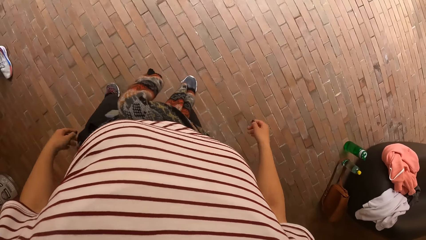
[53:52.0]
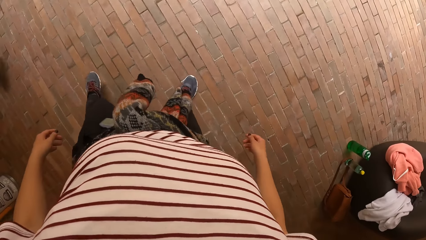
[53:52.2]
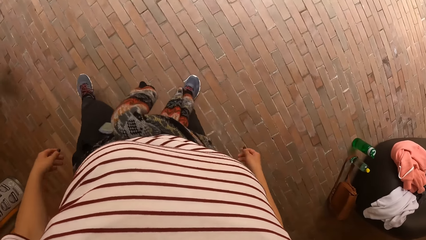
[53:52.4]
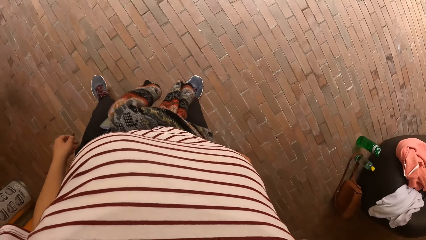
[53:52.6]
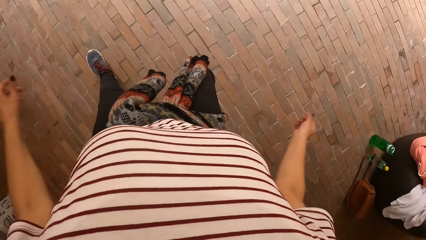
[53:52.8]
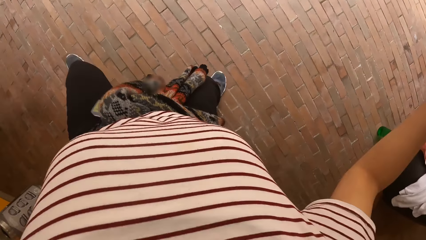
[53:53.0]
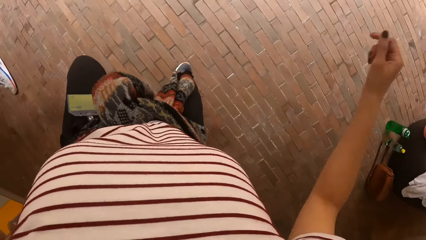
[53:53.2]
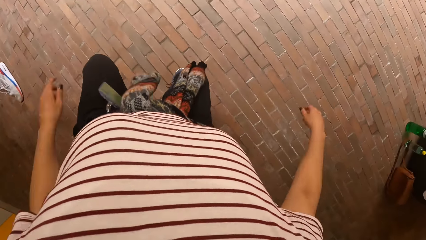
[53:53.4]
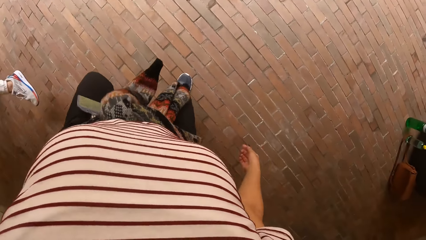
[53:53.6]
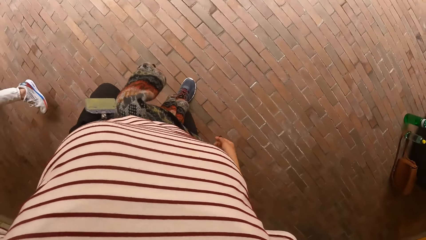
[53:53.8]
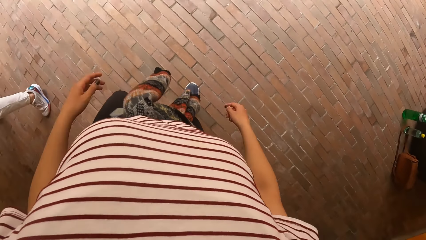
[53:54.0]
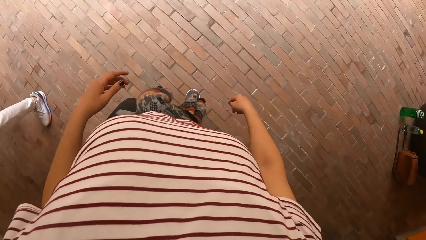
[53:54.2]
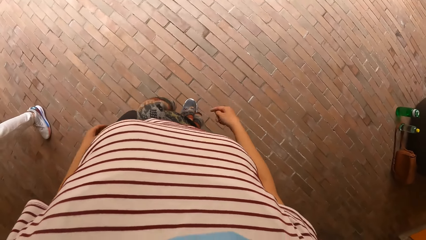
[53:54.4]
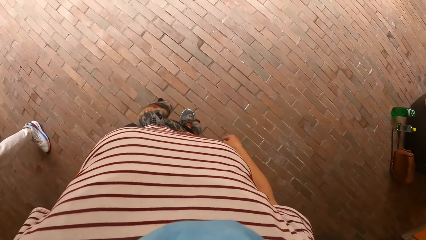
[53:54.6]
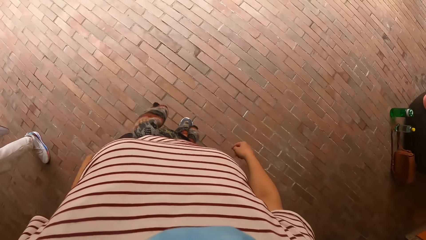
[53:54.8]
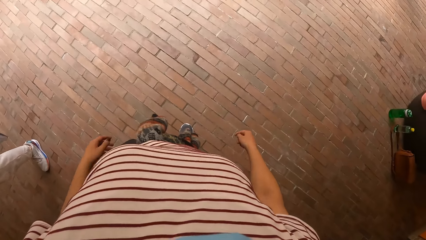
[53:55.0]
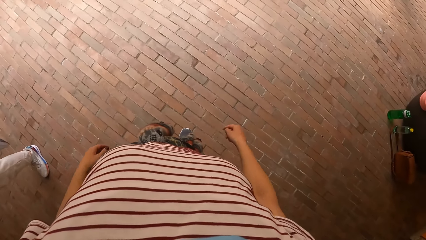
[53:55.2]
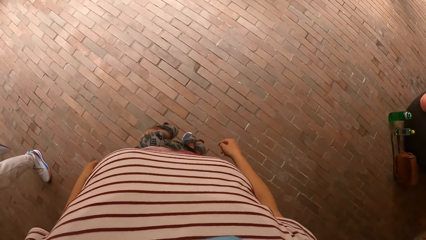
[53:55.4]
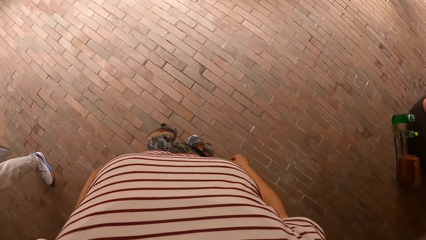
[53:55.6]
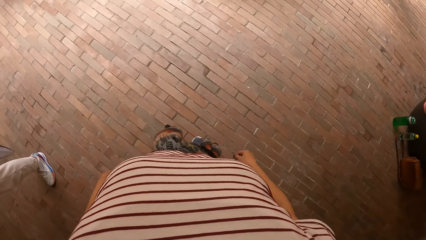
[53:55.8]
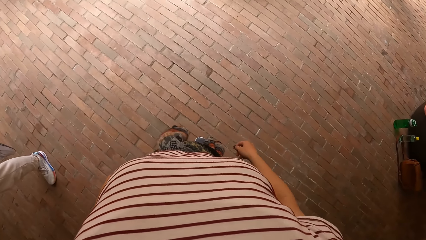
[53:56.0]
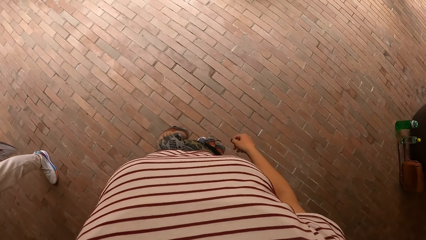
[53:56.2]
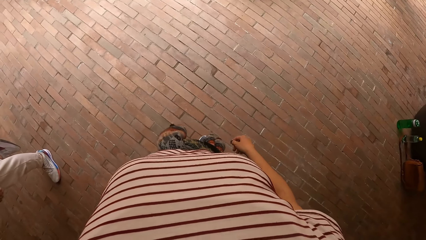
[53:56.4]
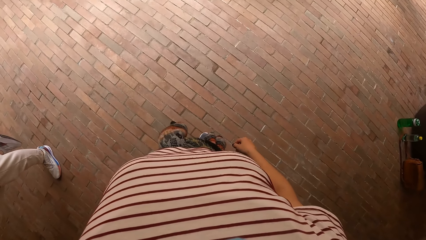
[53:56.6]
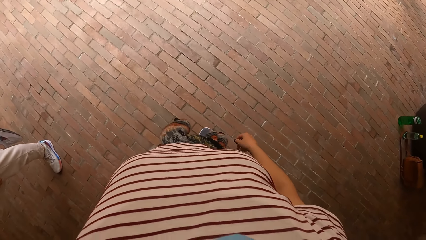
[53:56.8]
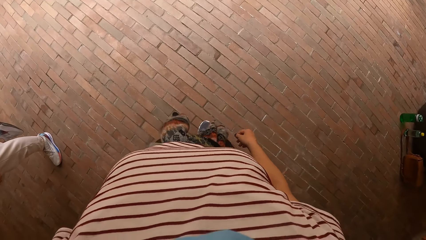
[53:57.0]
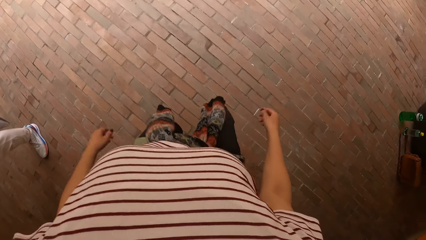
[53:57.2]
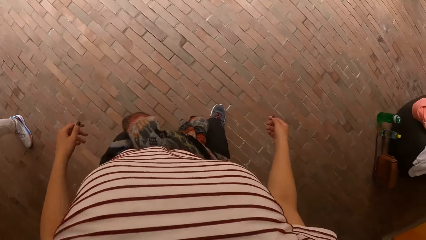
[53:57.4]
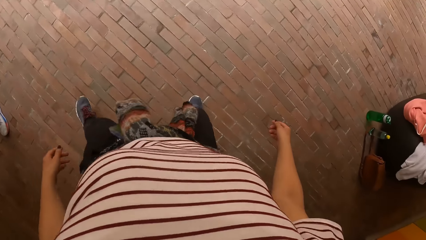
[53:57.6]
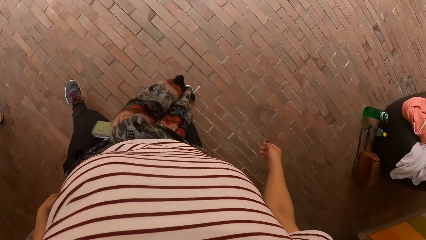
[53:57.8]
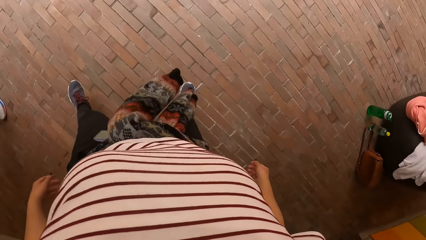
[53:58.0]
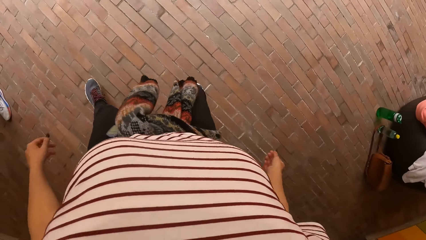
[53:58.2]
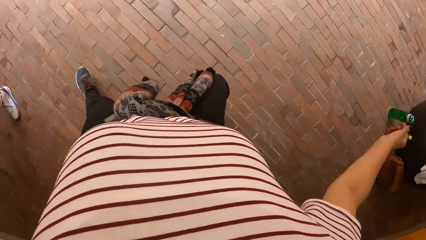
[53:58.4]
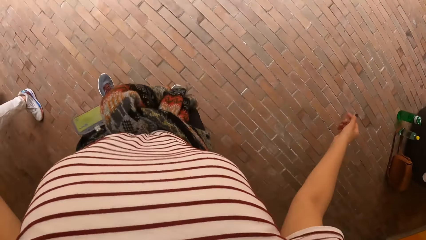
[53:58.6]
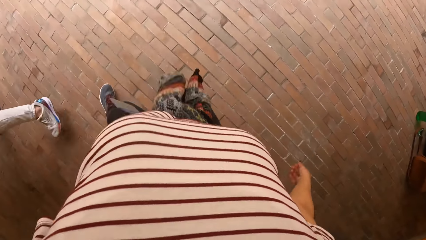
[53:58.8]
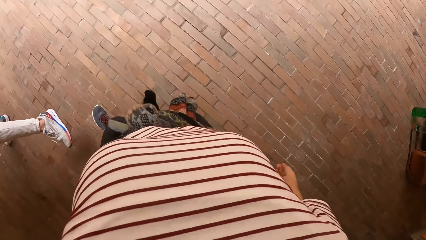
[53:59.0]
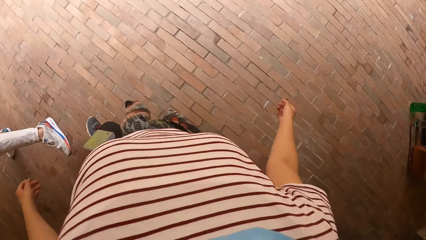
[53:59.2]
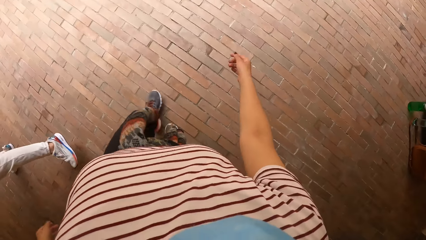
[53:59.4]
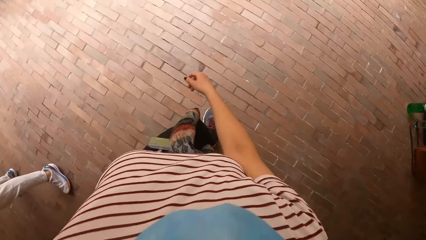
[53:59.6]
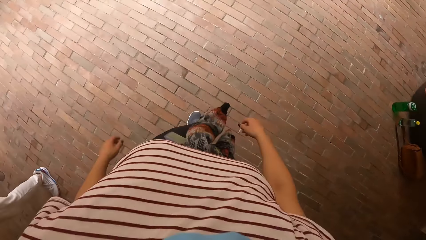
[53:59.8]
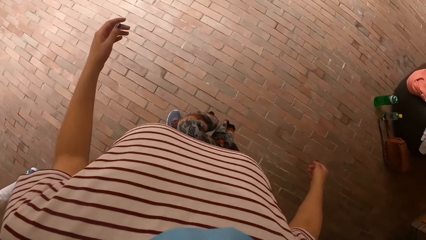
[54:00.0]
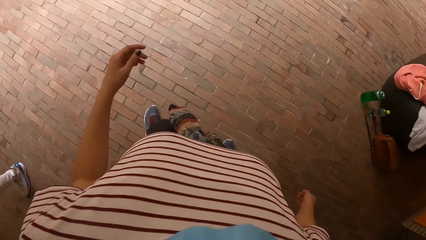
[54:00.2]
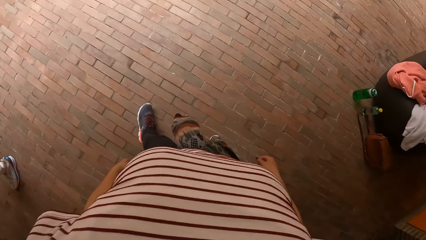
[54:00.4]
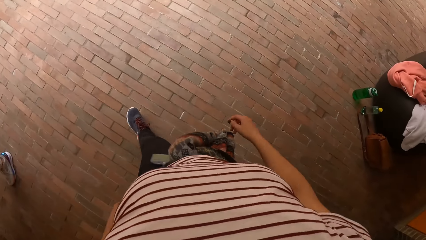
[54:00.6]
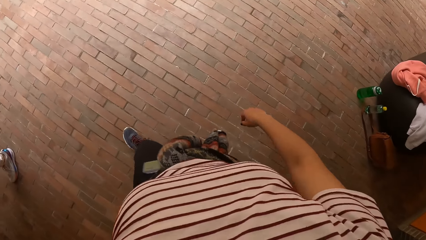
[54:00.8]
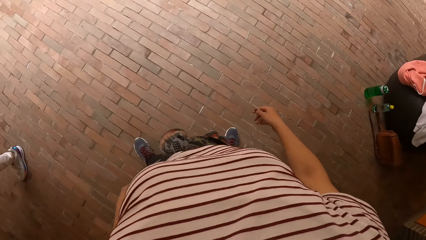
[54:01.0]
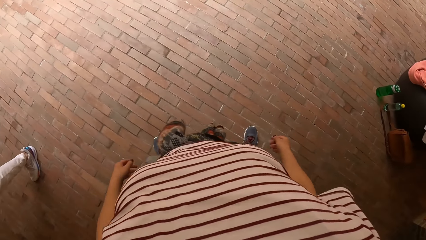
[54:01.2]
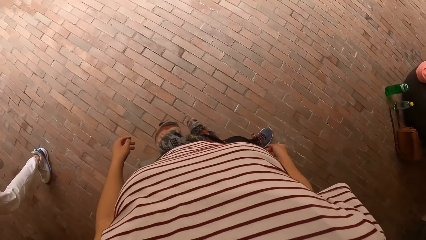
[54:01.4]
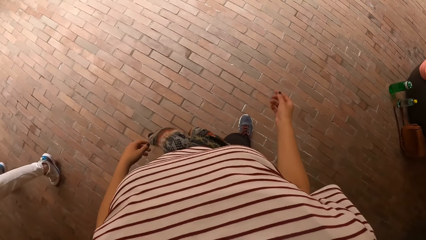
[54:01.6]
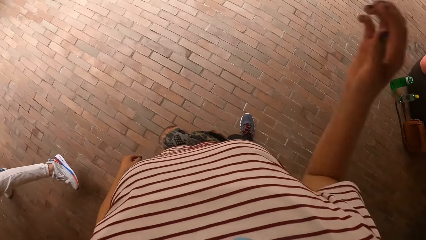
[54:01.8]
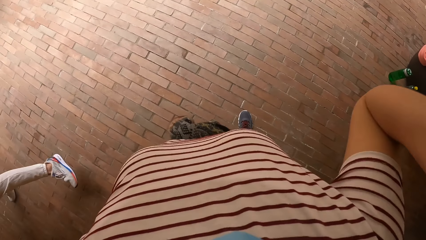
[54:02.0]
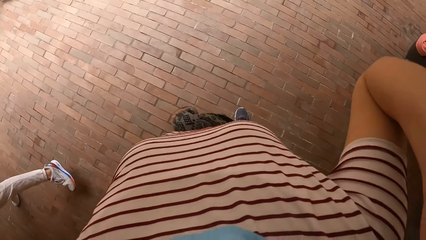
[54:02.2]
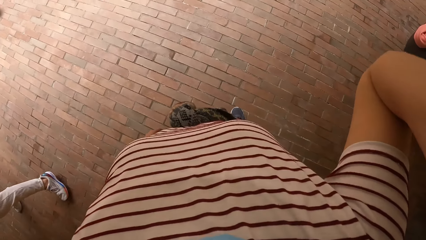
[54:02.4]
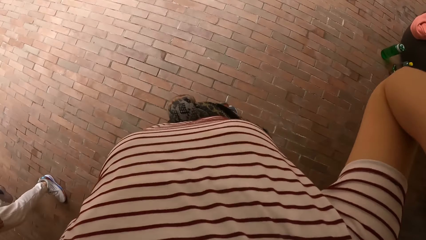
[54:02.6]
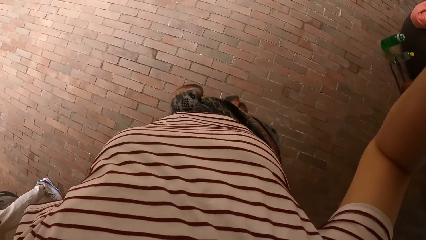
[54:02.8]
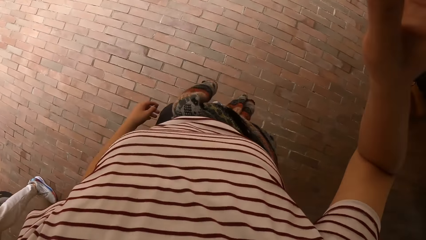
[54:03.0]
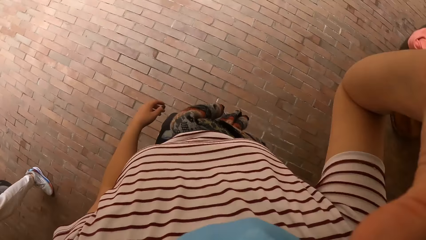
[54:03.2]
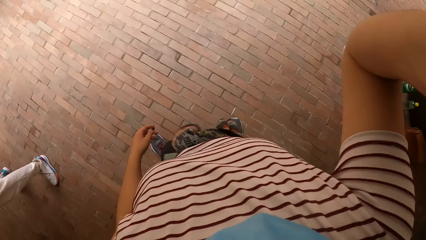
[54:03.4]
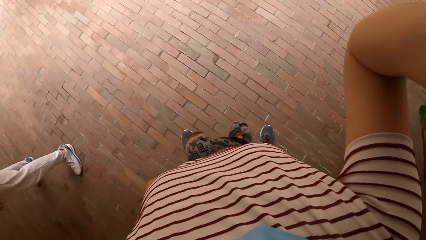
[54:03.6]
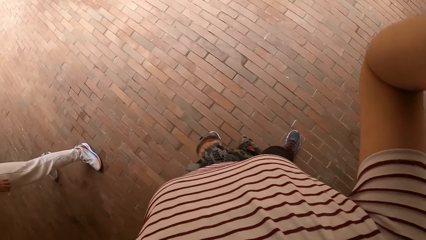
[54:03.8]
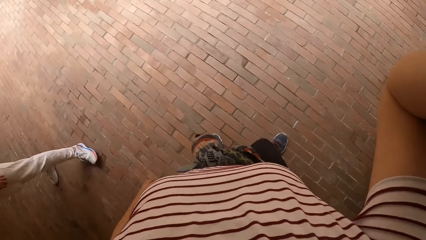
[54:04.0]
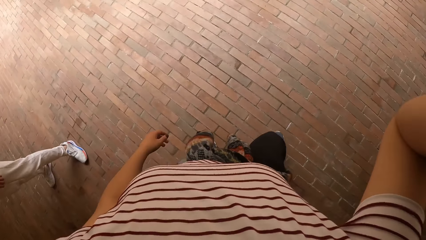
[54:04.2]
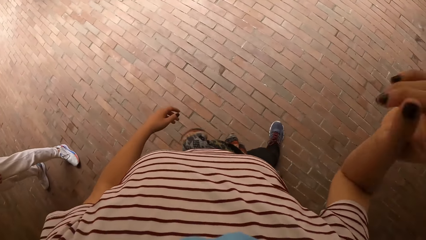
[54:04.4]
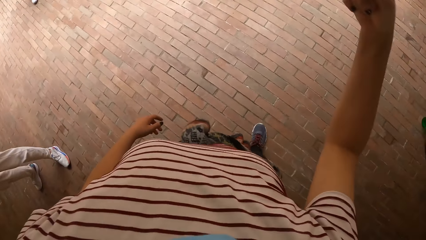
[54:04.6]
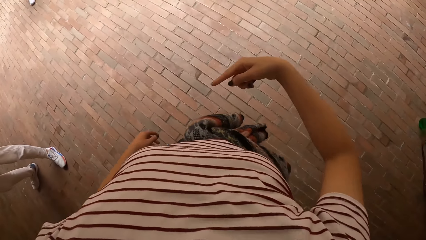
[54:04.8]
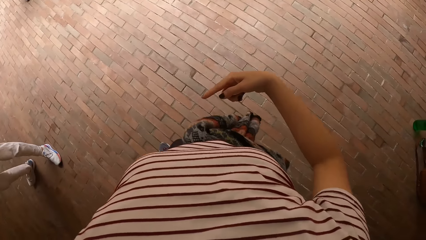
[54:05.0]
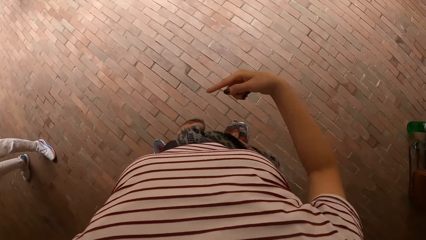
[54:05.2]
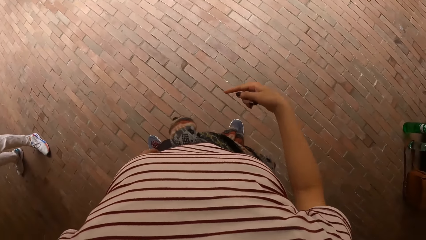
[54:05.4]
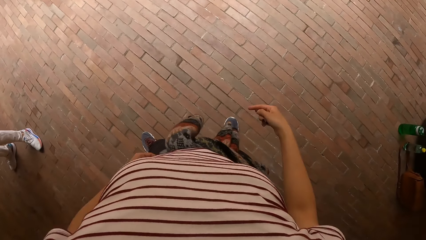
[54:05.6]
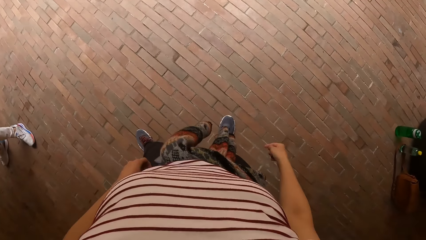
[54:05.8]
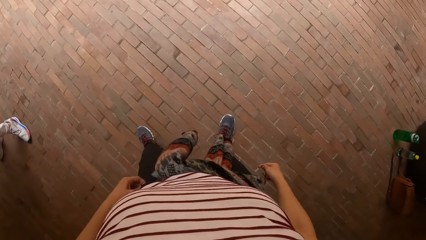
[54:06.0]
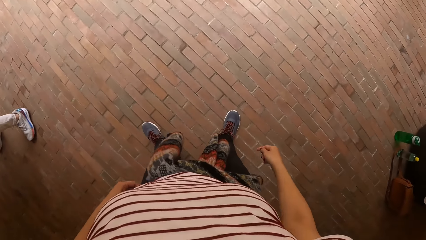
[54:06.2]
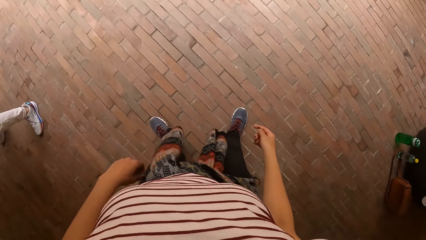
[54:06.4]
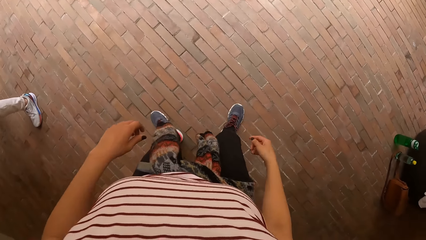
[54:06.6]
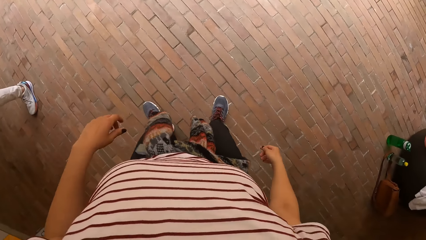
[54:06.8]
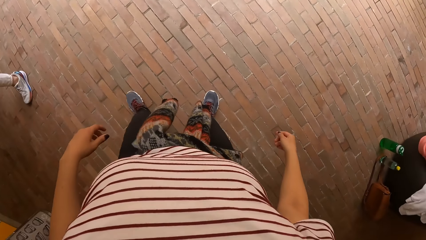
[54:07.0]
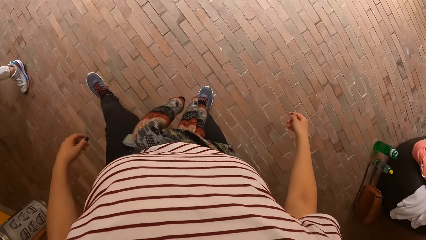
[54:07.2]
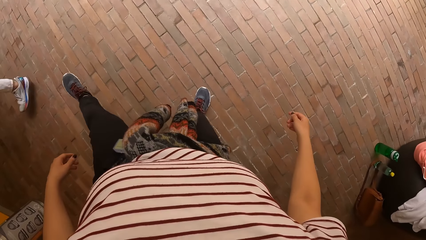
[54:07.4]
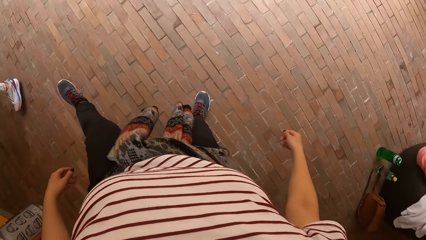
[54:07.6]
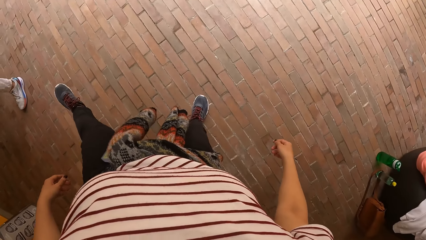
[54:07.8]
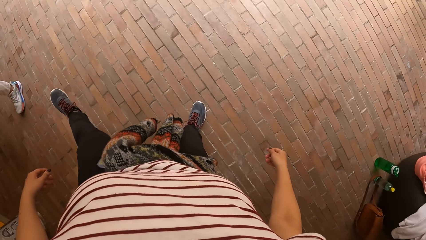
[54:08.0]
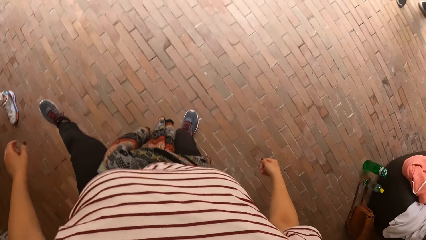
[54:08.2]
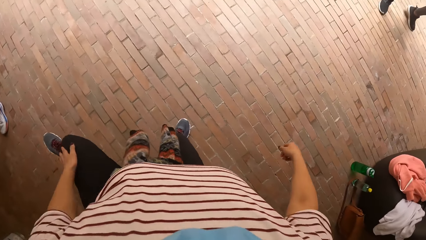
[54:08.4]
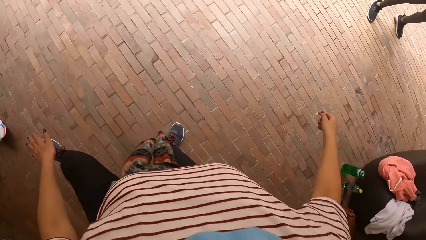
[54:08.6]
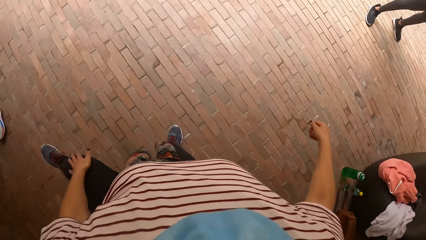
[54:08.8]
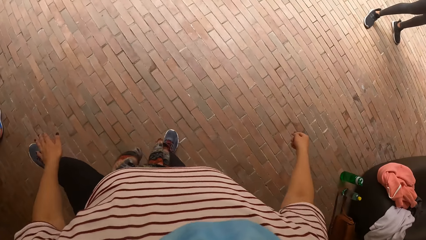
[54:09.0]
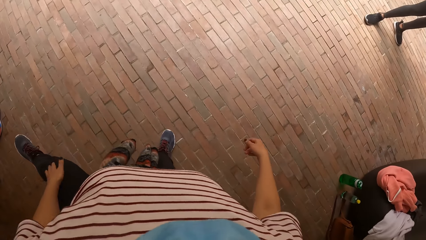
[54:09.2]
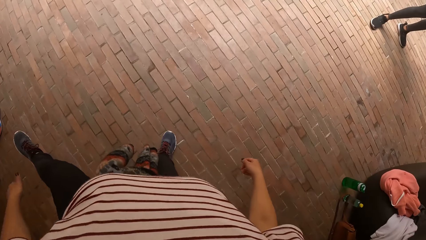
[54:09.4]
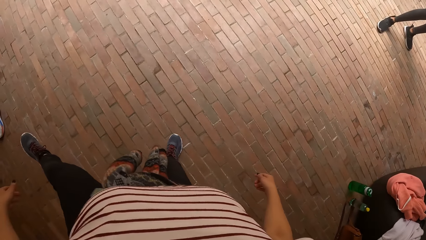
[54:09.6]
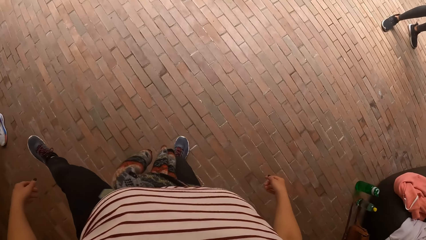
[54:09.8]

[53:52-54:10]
The camera wearer jumps on her right leg. The man jumps on his right leg and jumps on his left leg. The camera wearer stands on both legs. The man jumps on his right leg. The camera wearer touches her face with her right hand. The man jumps on his left leg and stands on both legs. The camera wearer stands on her right leg. She taps on her left leg with her left hand.
